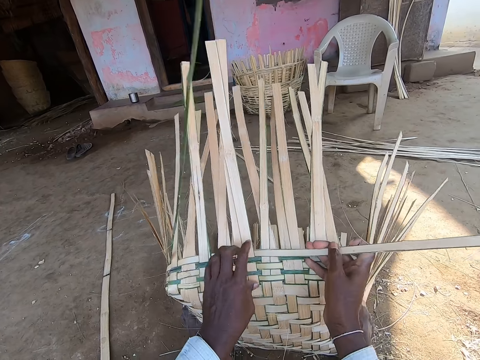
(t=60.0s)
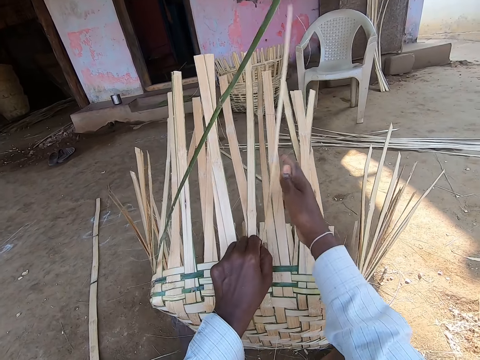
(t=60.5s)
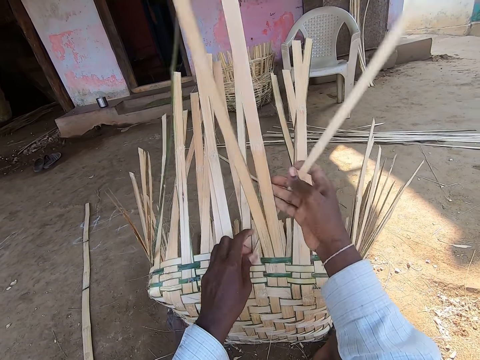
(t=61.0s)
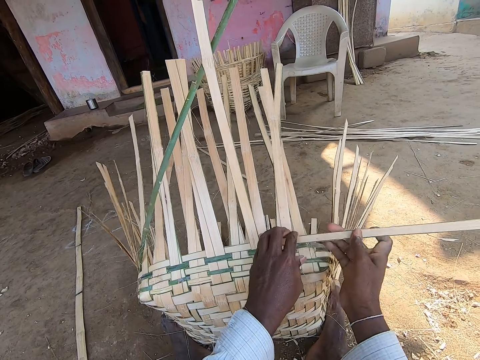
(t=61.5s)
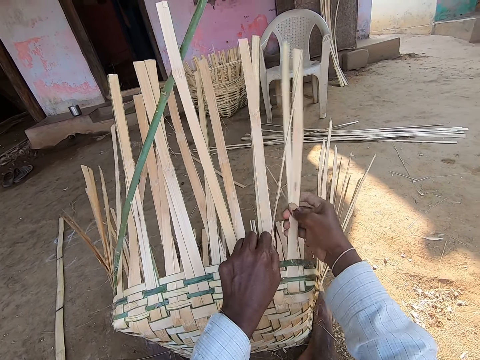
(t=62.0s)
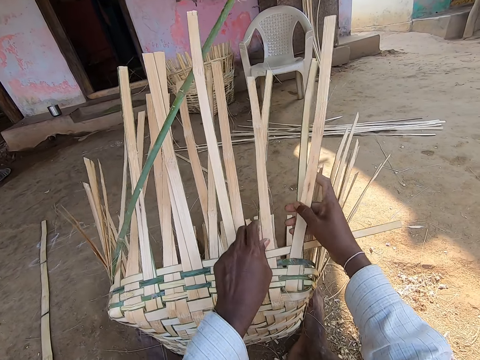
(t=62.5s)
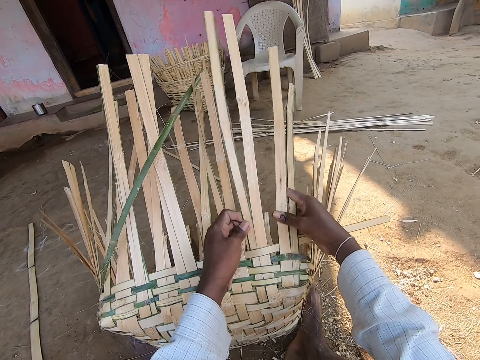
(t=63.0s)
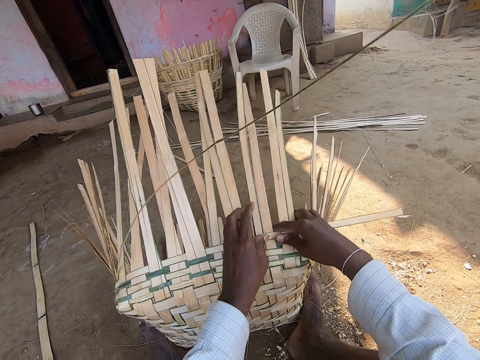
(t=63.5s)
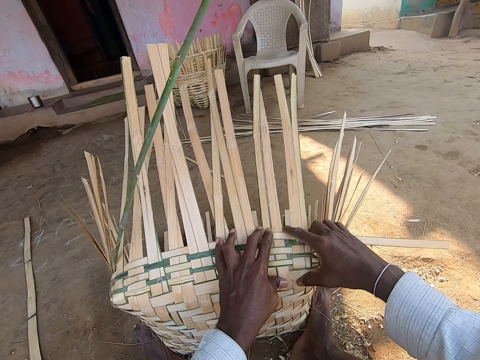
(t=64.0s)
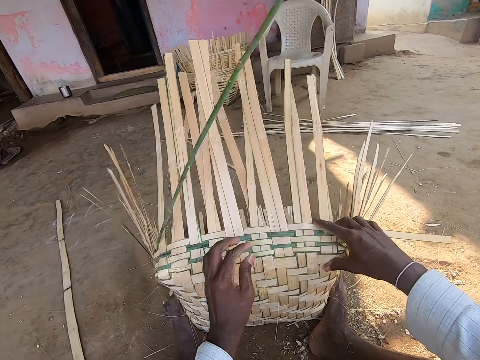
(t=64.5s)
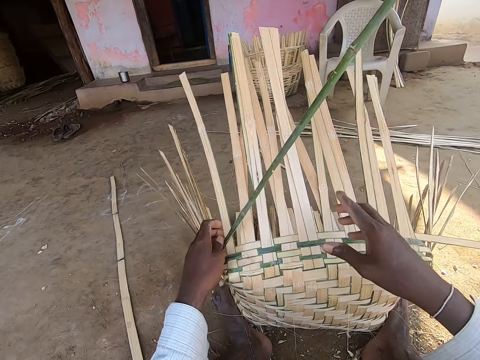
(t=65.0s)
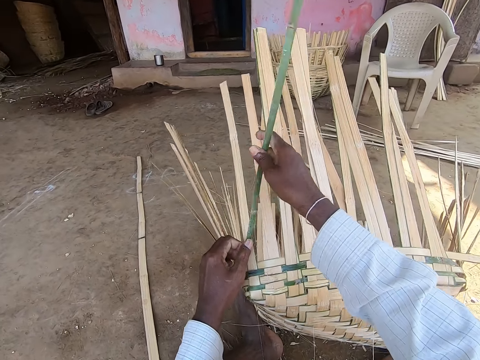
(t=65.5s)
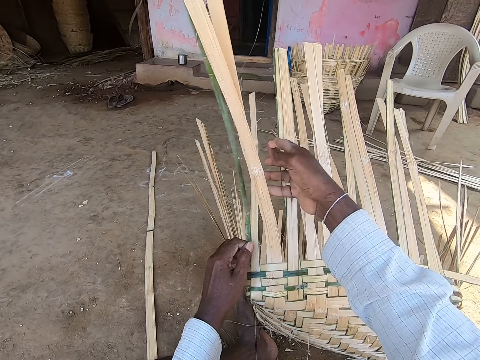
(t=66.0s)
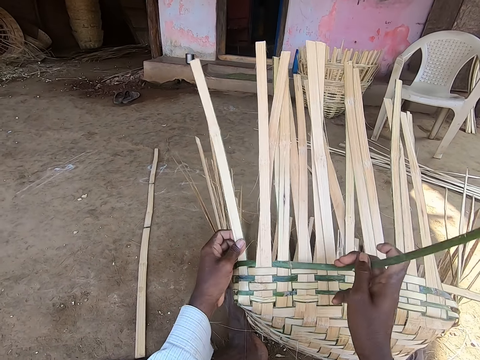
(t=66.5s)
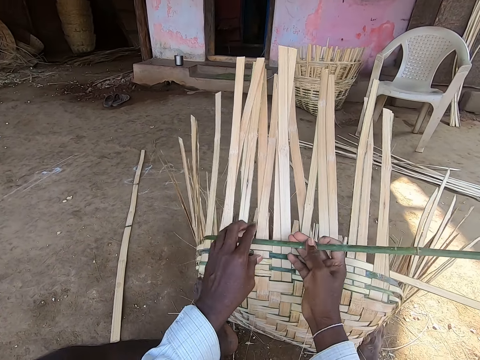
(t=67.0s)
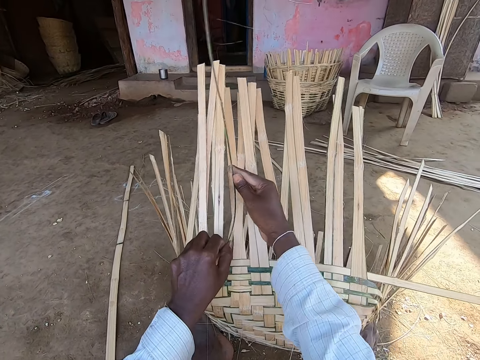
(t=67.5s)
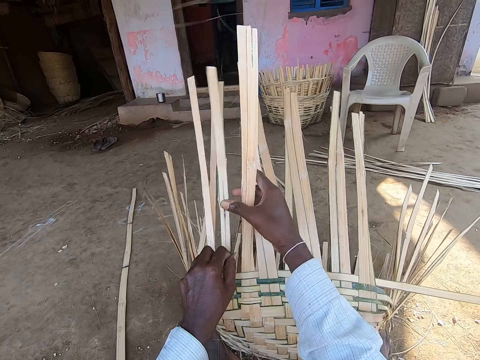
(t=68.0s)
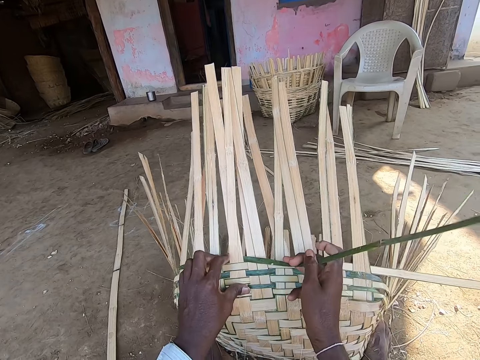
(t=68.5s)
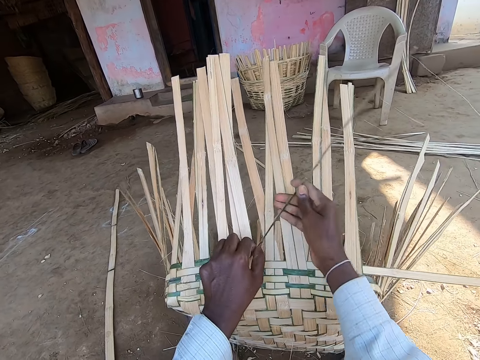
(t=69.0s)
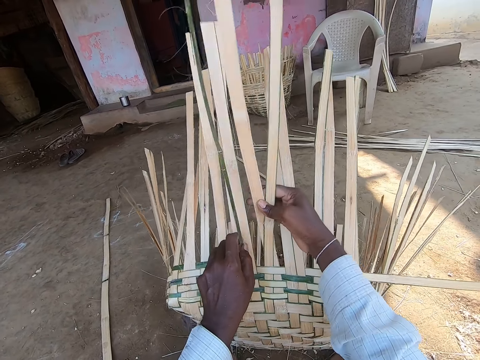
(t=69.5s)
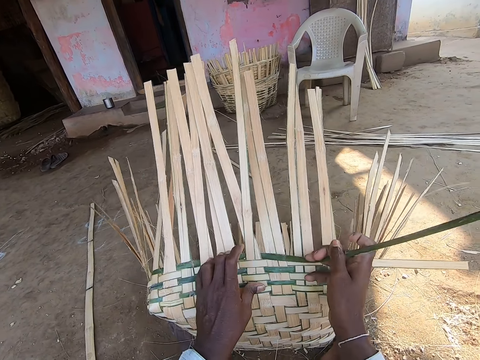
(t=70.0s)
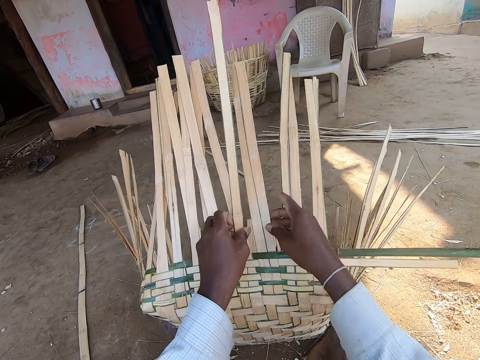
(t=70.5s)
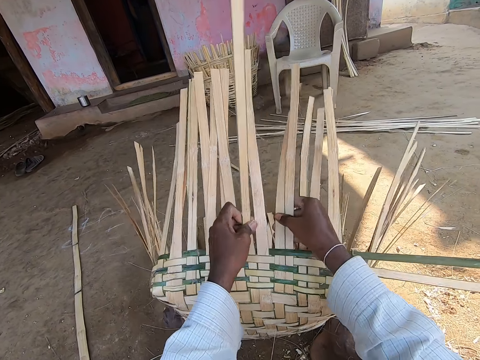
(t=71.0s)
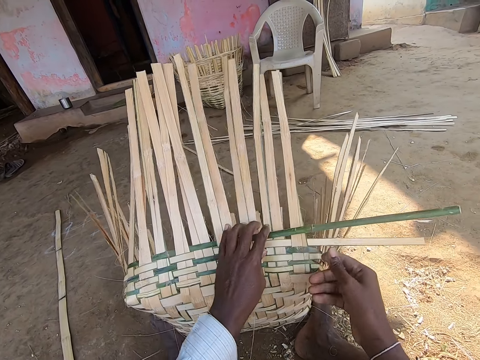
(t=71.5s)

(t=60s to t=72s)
The camera wearer adjusts the basket strip with his left hand. He picks up the bamboo strip with his right hand. He weaves the basket on the ground with the bamboo strip in his right hand.

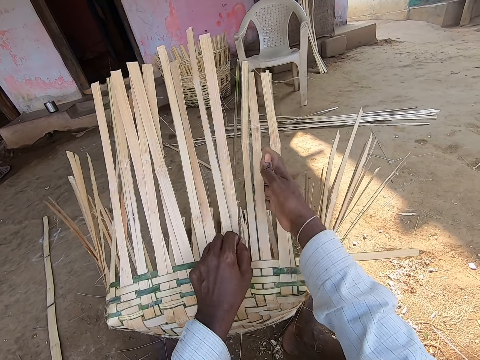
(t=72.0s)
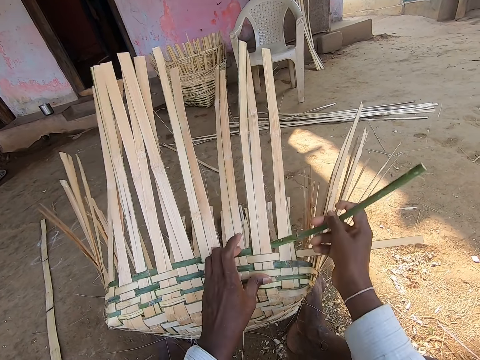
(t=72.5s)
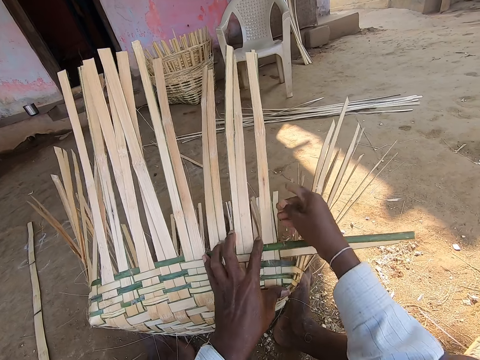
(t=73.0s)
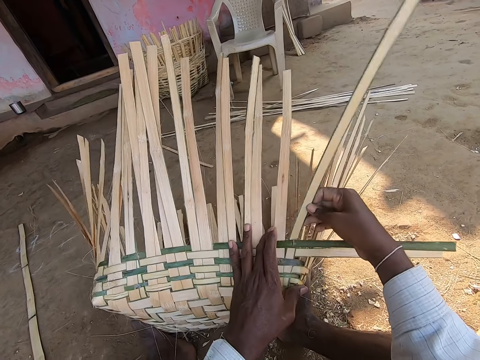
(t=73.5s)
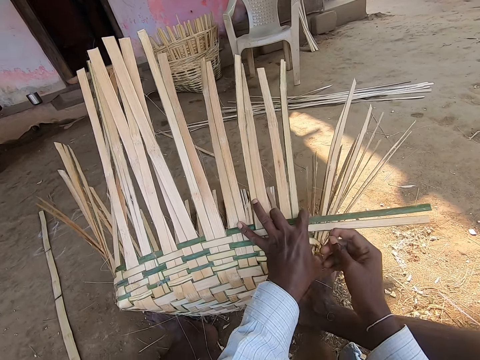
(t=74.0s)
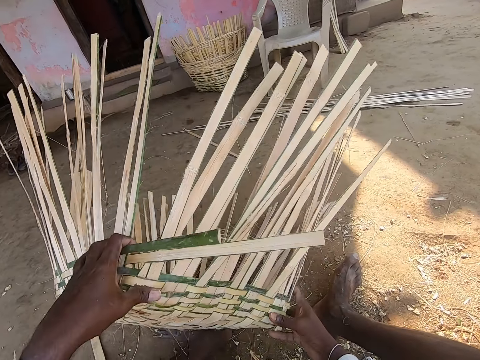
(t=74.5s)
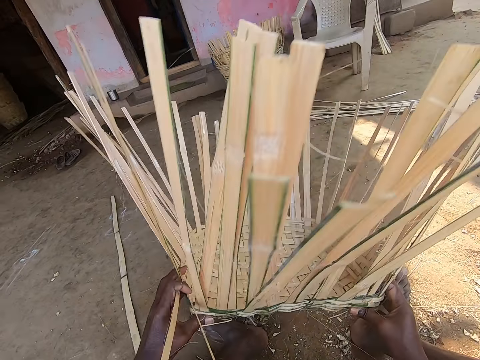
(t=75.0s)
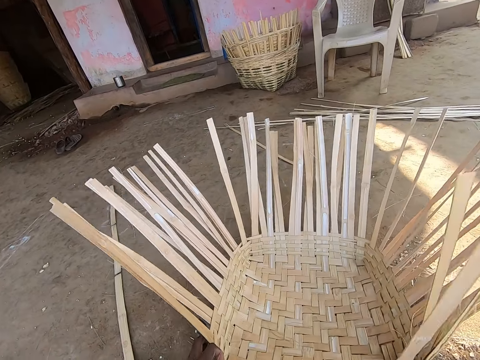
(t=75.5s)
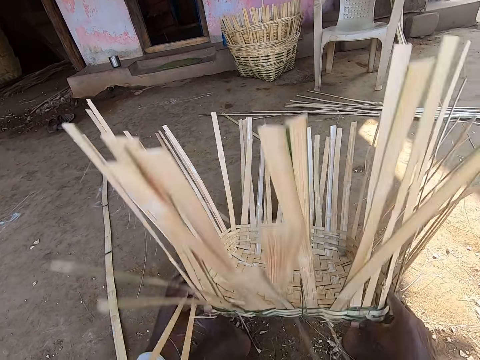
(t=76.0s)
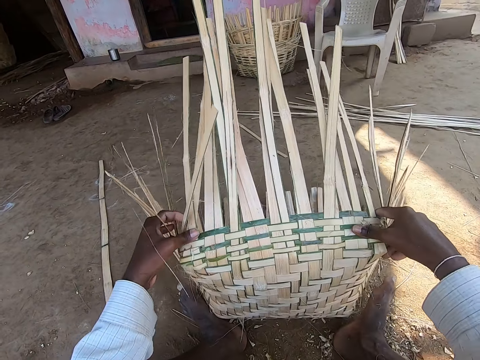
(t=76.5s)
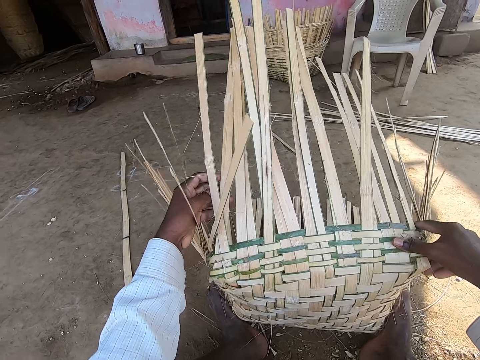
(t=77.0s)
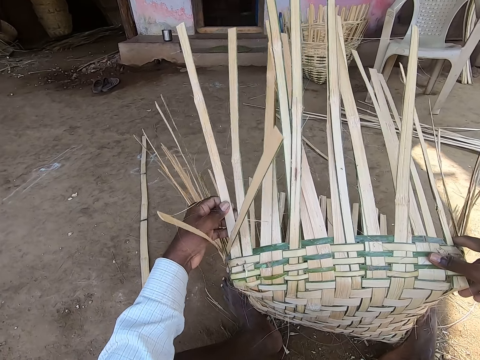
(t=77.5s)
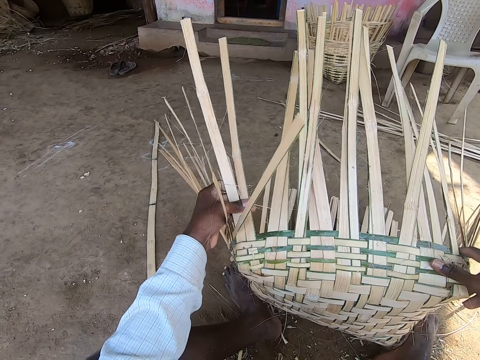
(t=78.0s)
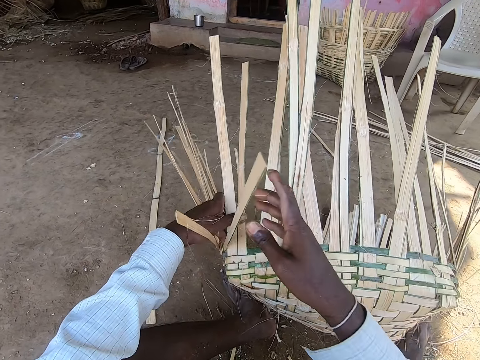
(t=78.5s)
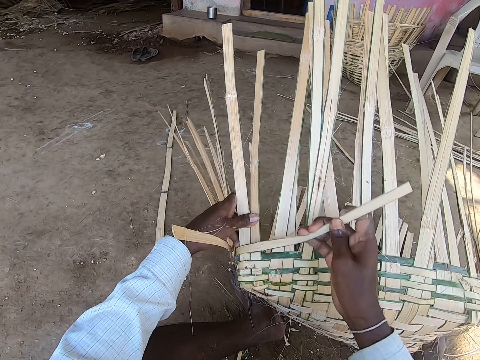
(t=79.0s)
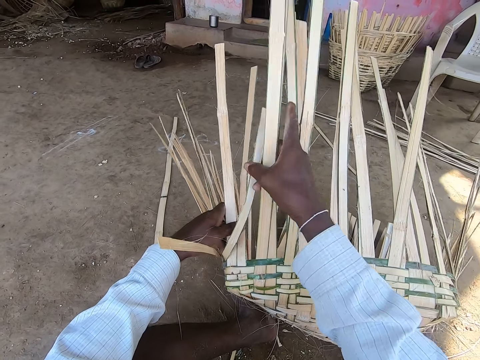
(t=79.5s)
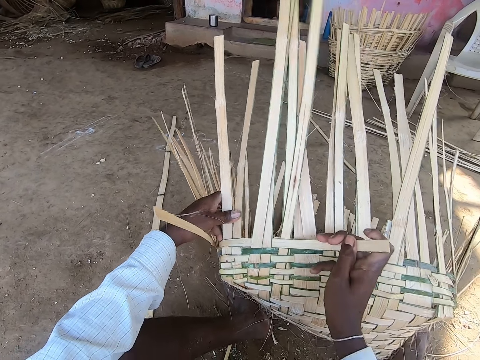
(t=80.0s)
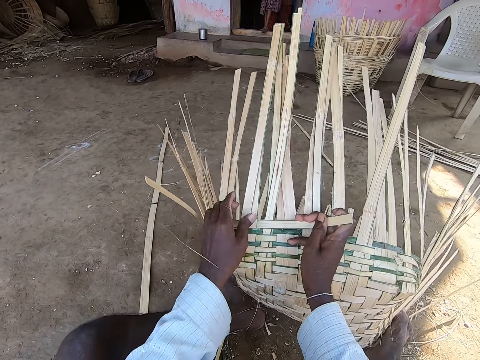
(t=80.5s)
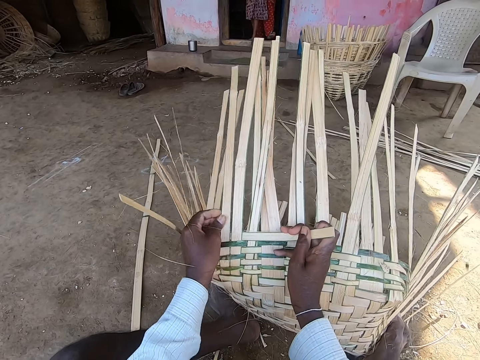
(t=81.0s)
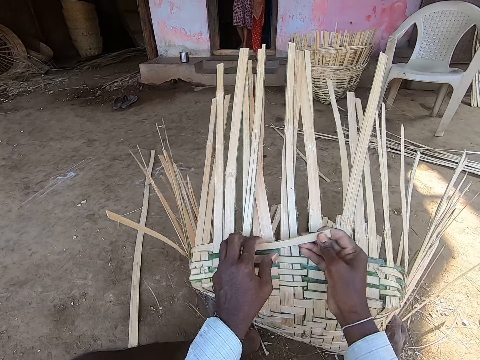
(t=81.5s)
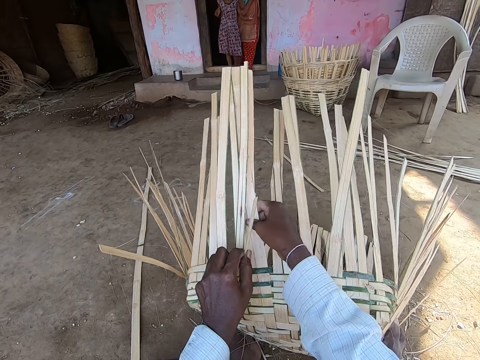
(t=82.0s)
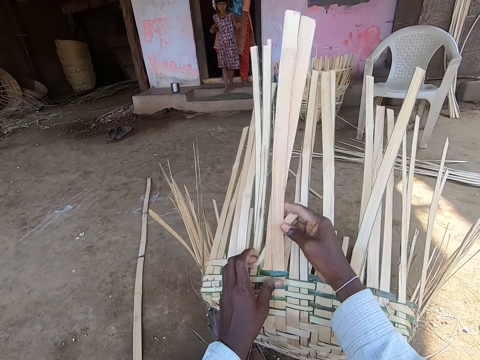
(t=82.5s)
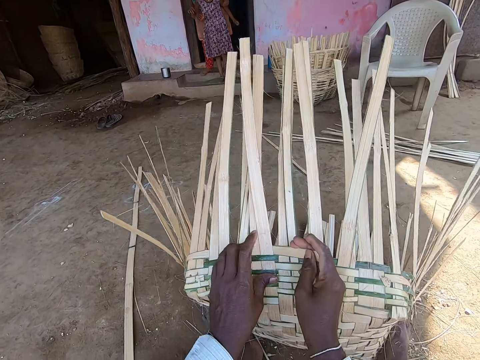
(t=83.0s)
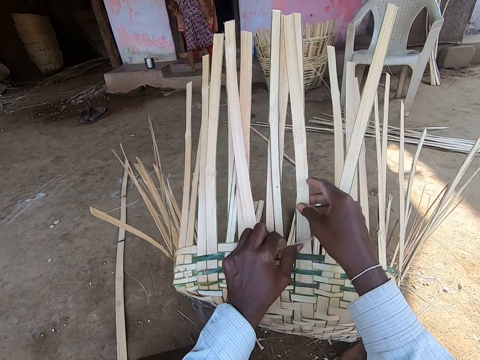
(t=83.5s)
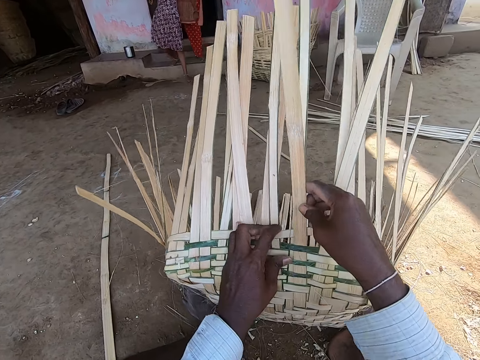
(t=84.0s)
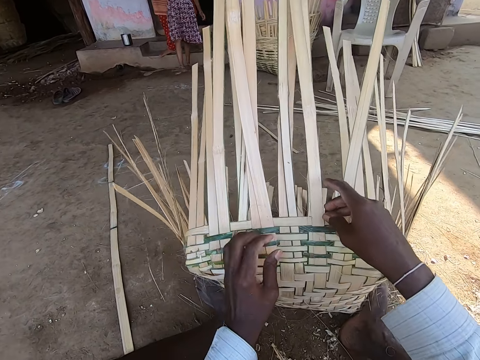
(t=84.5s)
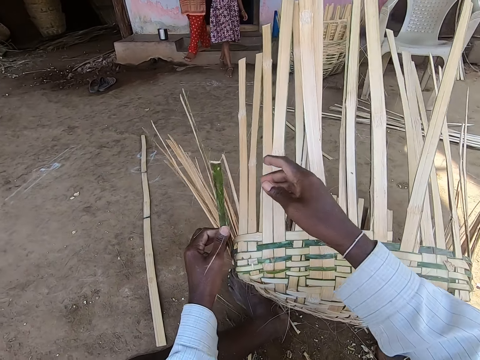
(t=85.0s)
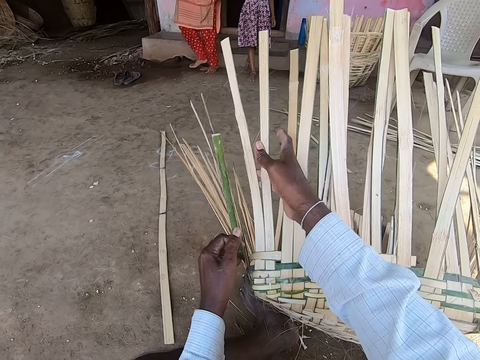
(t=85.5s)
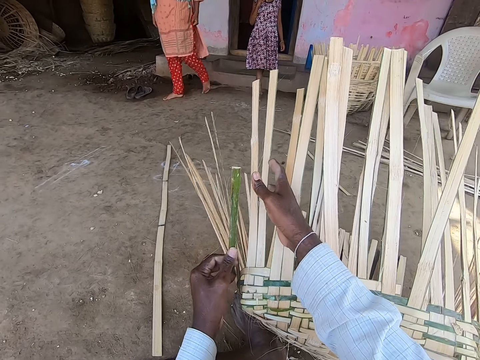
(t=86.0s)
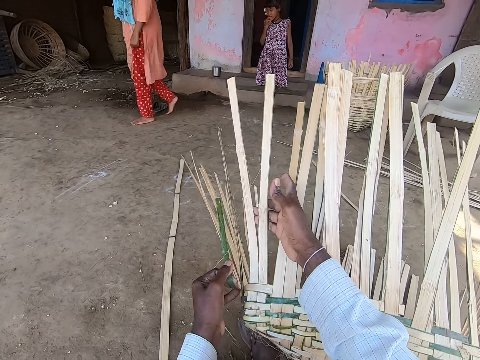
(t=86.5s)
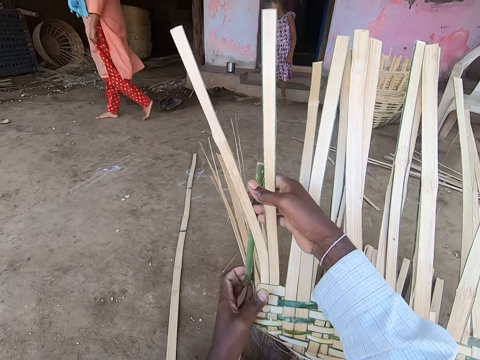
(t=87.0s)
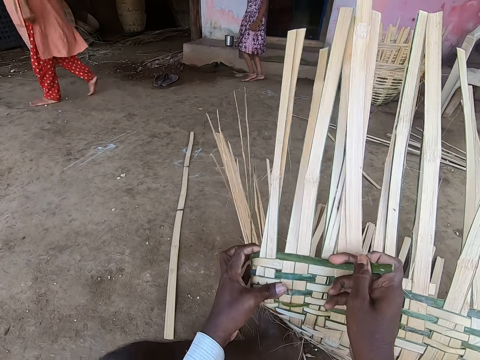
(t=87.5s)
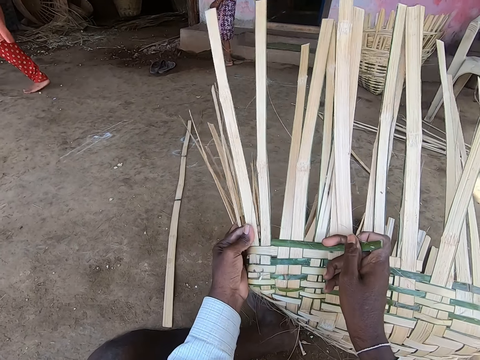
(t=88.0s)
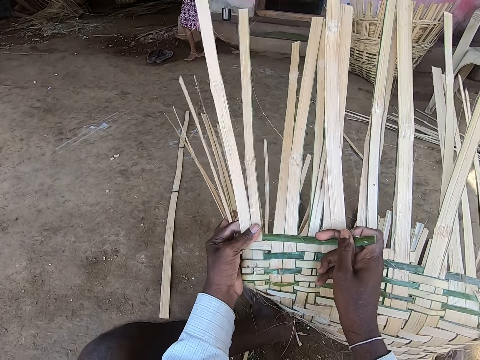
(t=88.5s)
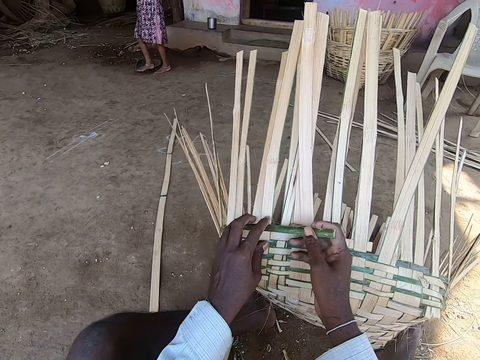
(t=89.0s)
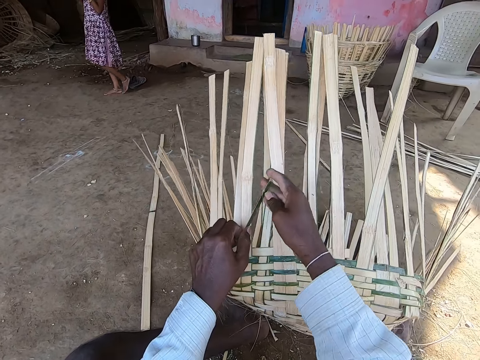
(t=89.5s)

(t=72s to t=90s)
The camera wearer picks up the basket from the ground with his left hand. He holds the basket with his hands. He drops the bucket in his hands on the ground. He turns the basket on the ground with his hands. He adjusts the basket strip in his left hand. He picks up the bamboo strip with his right hand. He weaves the basket on the ground with the bamboo strip in his right hand. He holds the bamboo strip with his left hand. He adjusts the basket strip with his right hand. He weaves the basket on the ground with the bamboo strip in his right hand.
